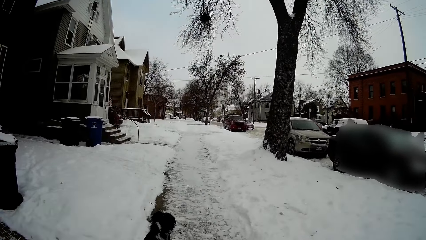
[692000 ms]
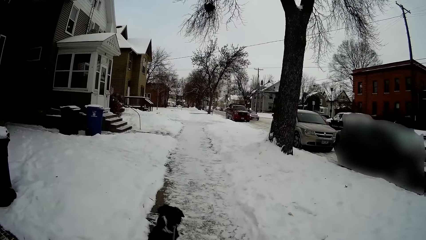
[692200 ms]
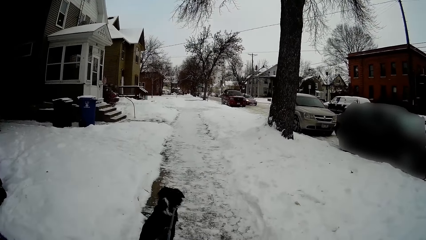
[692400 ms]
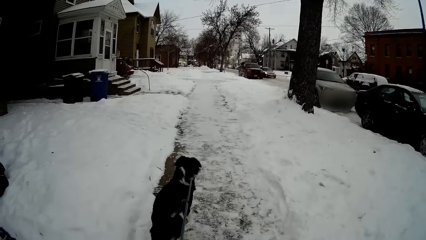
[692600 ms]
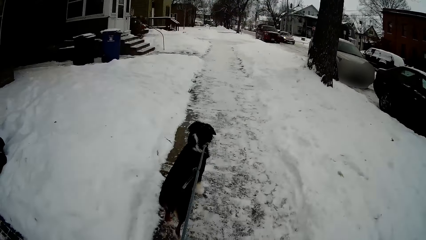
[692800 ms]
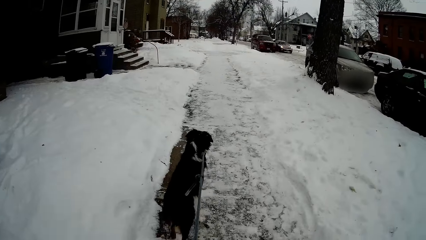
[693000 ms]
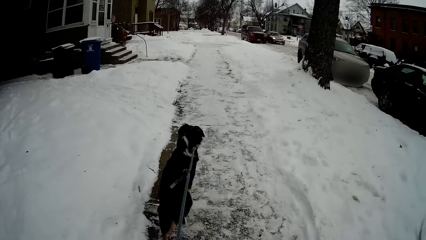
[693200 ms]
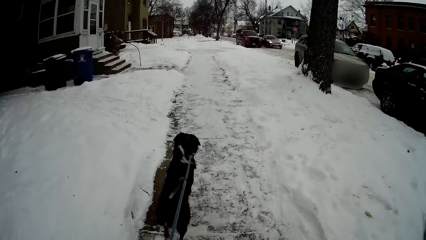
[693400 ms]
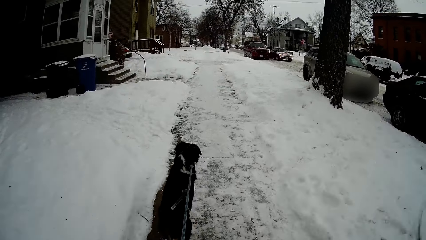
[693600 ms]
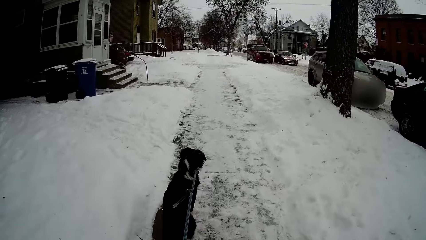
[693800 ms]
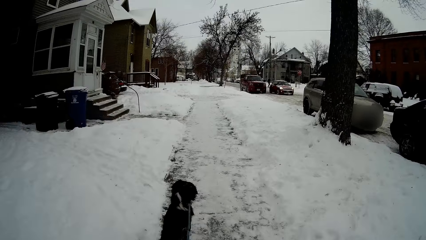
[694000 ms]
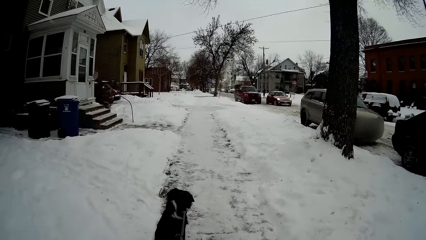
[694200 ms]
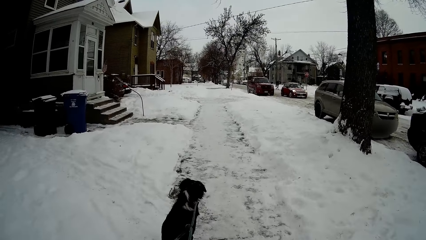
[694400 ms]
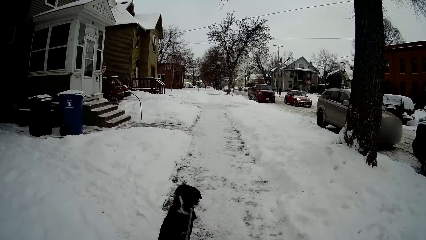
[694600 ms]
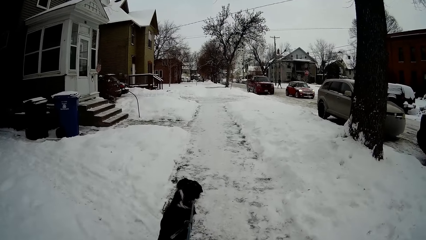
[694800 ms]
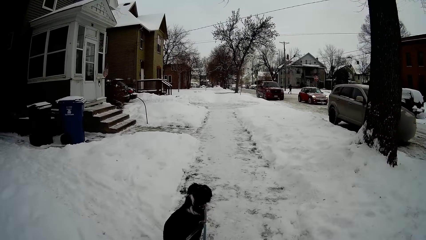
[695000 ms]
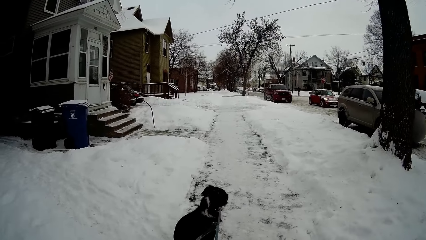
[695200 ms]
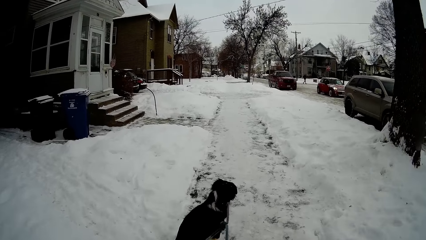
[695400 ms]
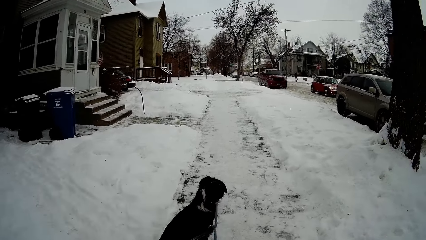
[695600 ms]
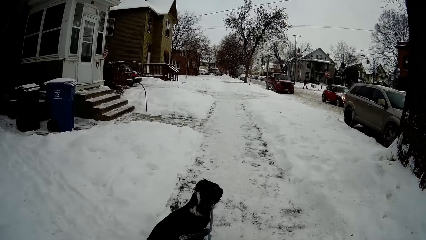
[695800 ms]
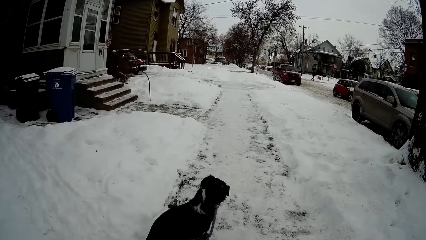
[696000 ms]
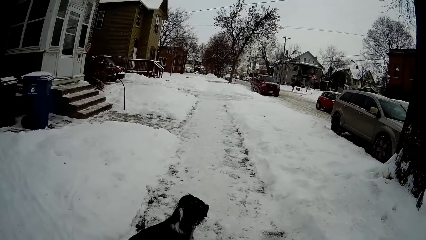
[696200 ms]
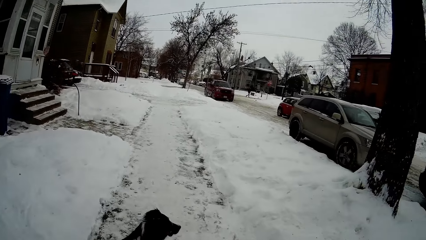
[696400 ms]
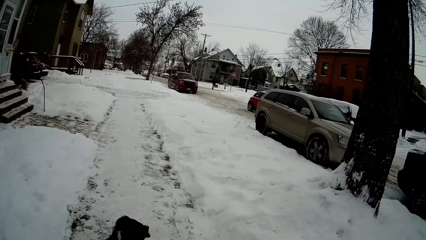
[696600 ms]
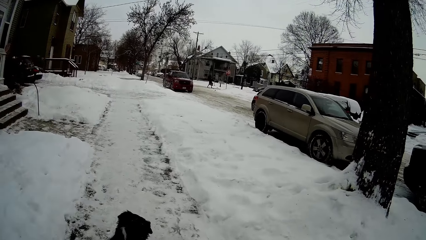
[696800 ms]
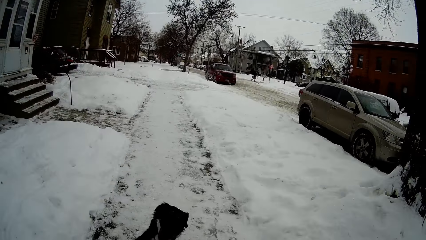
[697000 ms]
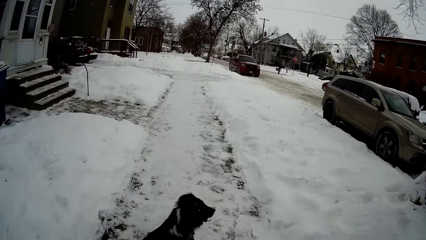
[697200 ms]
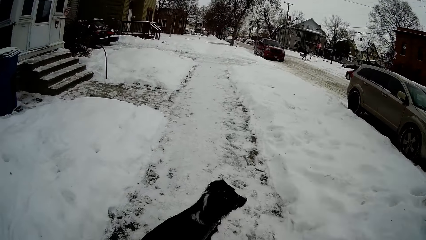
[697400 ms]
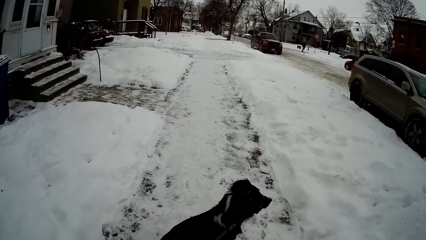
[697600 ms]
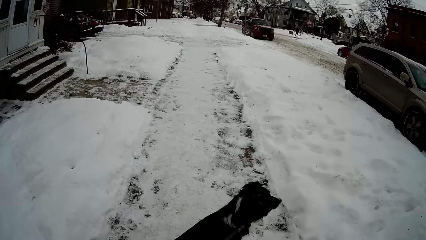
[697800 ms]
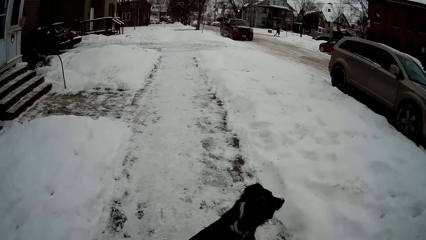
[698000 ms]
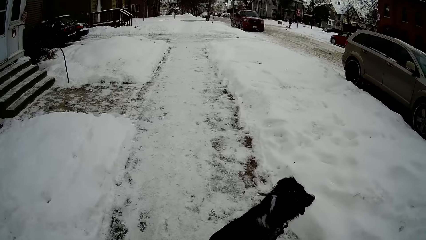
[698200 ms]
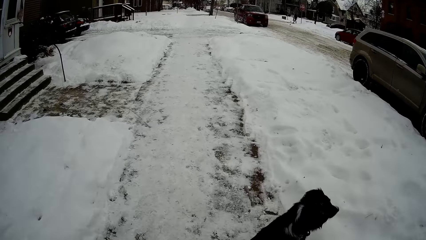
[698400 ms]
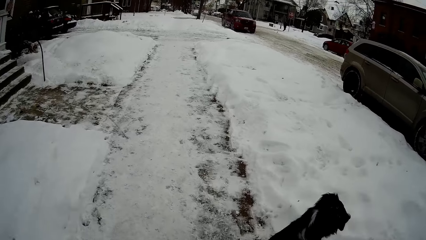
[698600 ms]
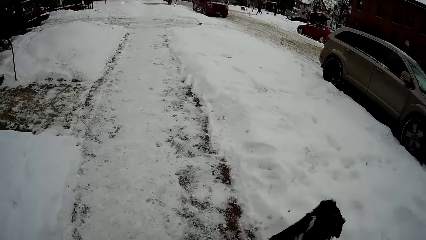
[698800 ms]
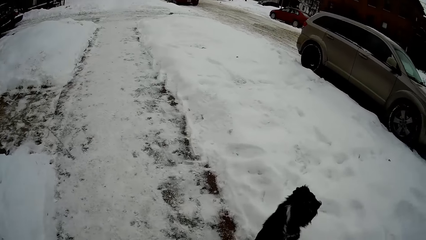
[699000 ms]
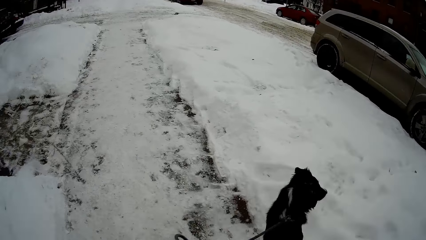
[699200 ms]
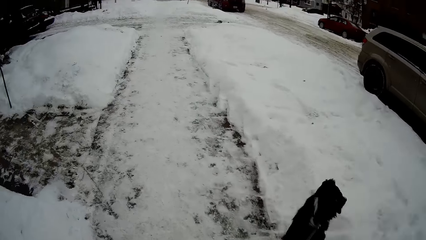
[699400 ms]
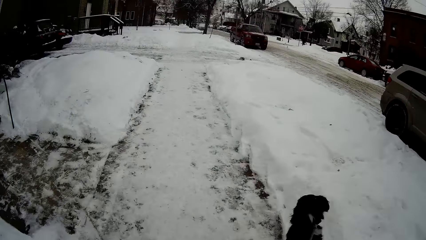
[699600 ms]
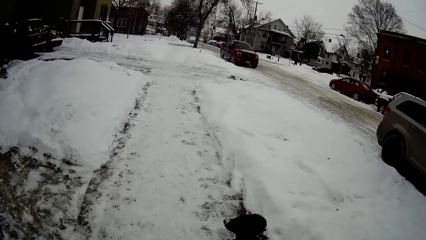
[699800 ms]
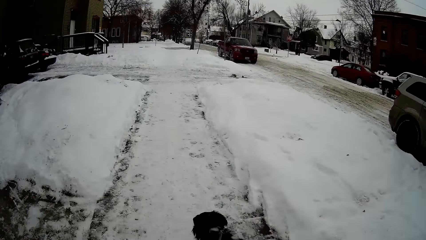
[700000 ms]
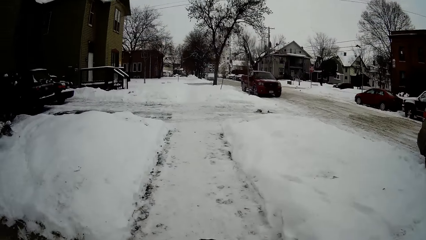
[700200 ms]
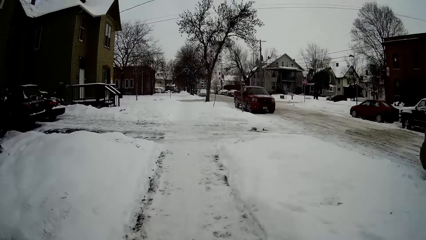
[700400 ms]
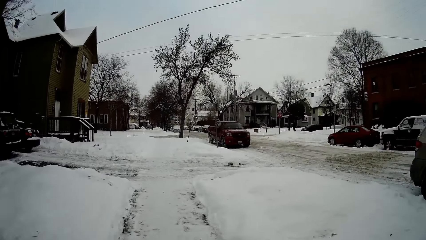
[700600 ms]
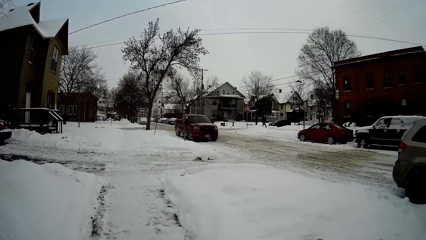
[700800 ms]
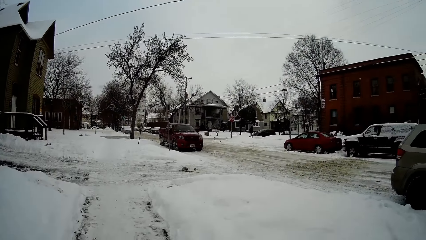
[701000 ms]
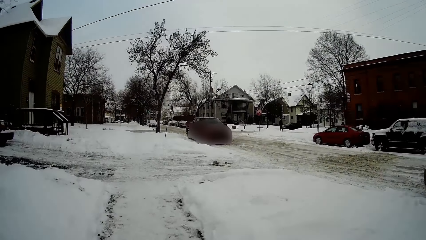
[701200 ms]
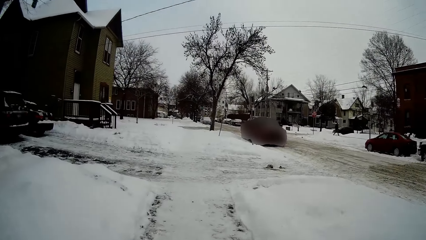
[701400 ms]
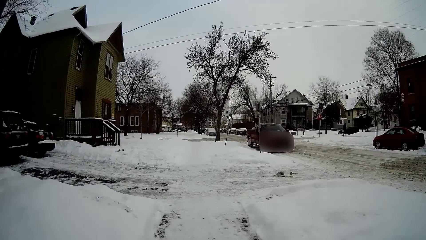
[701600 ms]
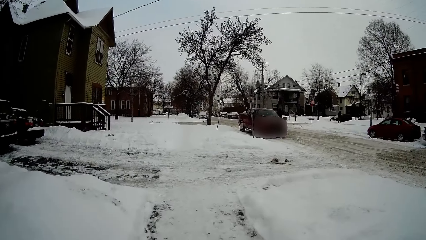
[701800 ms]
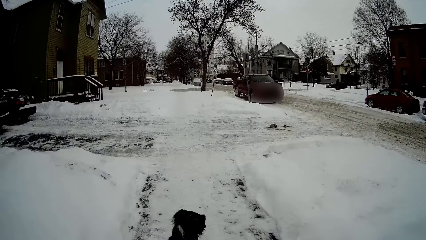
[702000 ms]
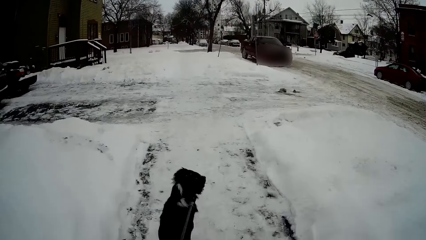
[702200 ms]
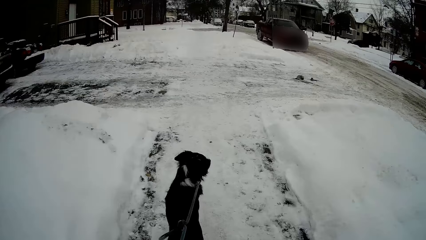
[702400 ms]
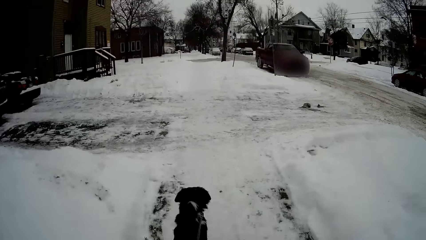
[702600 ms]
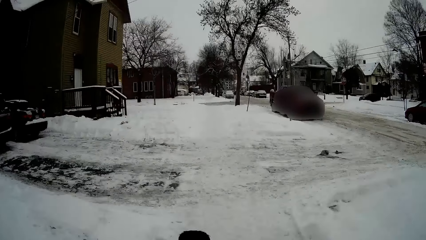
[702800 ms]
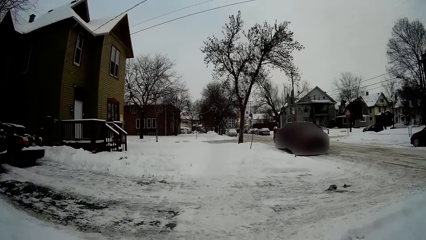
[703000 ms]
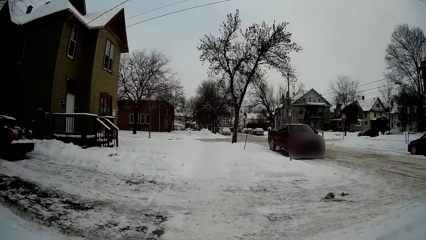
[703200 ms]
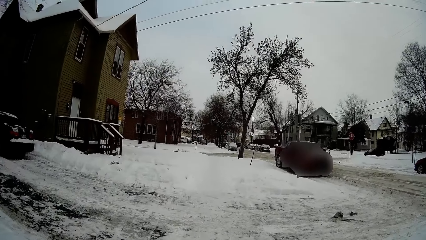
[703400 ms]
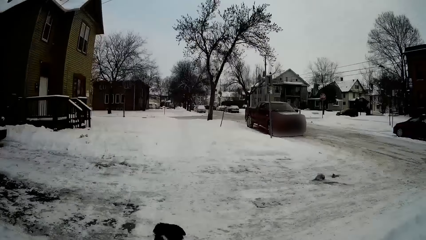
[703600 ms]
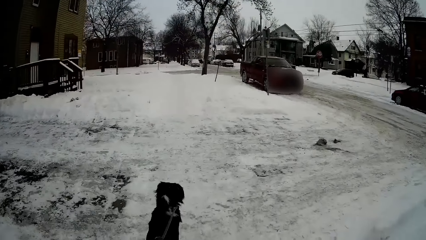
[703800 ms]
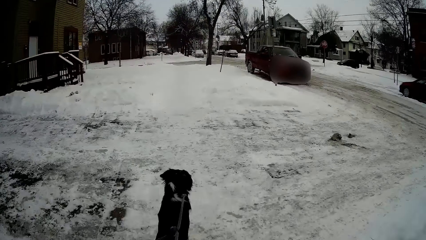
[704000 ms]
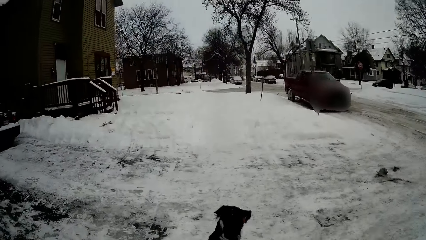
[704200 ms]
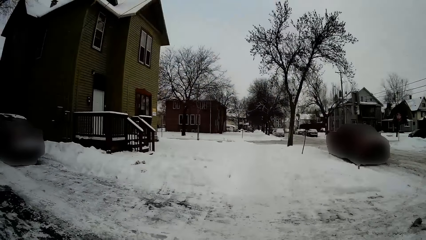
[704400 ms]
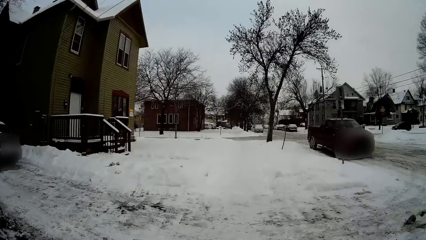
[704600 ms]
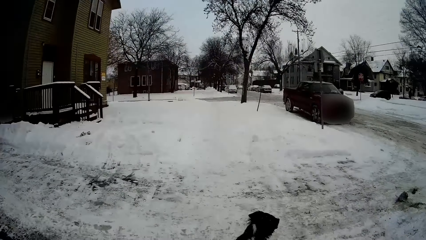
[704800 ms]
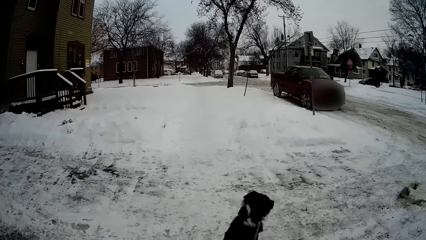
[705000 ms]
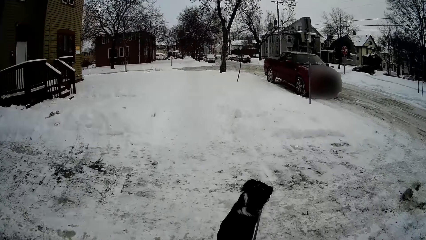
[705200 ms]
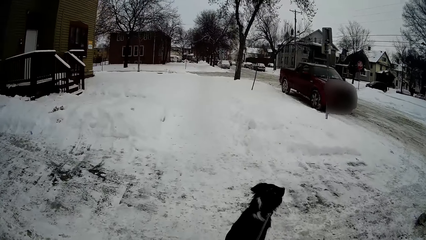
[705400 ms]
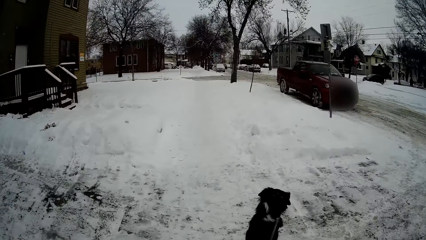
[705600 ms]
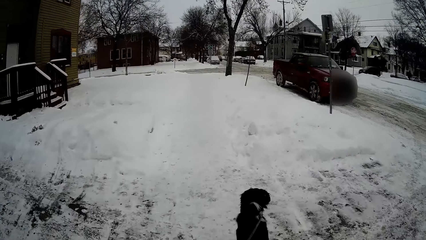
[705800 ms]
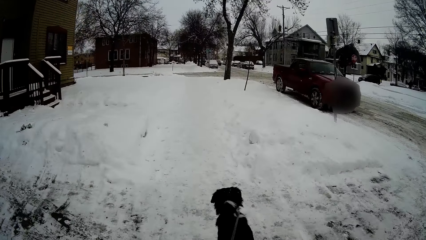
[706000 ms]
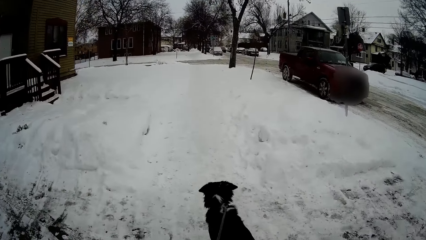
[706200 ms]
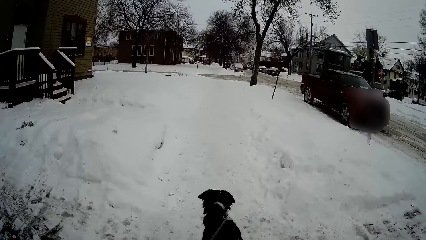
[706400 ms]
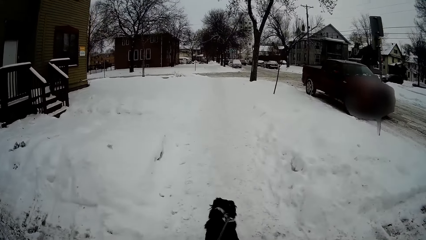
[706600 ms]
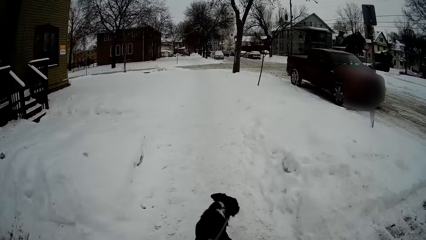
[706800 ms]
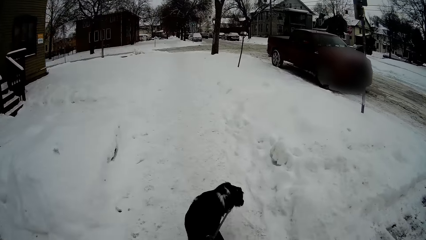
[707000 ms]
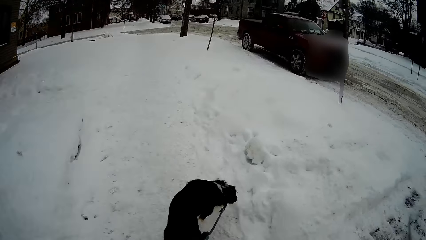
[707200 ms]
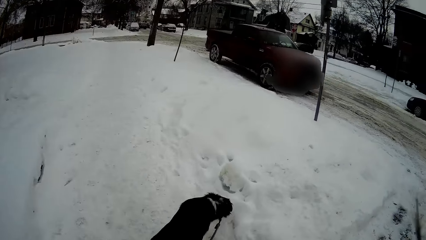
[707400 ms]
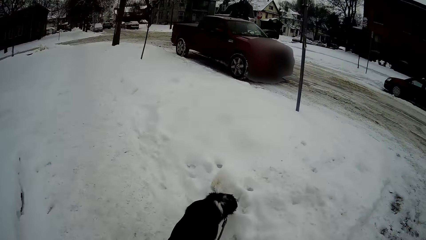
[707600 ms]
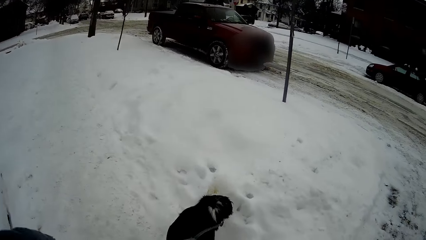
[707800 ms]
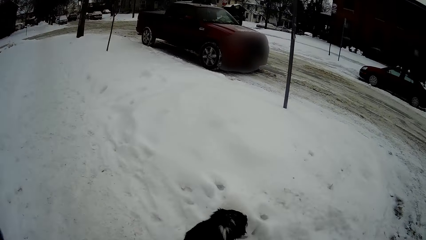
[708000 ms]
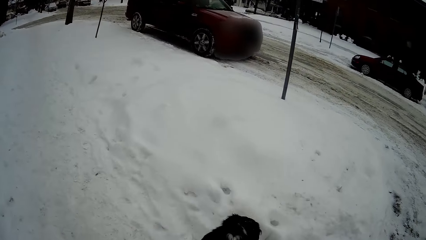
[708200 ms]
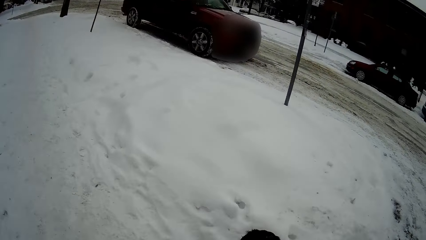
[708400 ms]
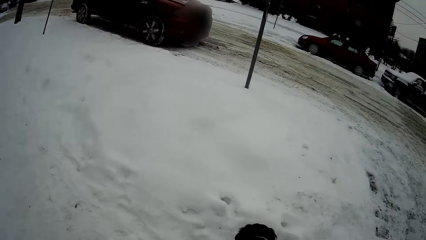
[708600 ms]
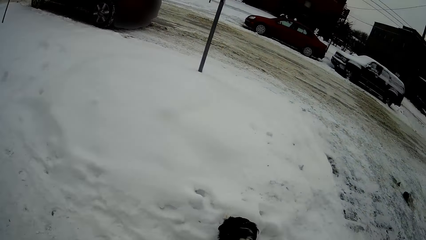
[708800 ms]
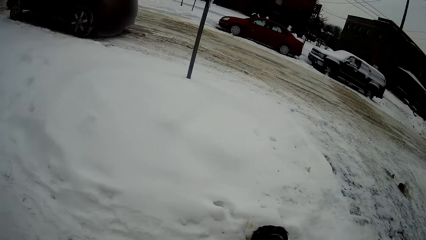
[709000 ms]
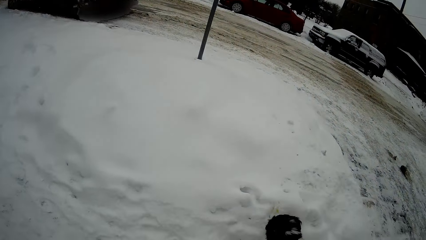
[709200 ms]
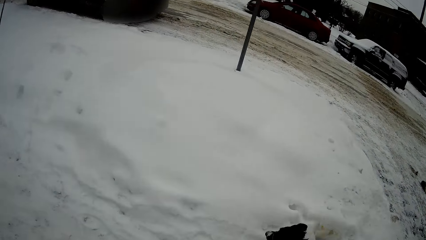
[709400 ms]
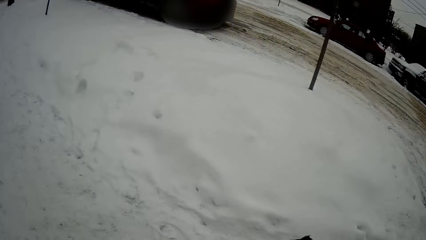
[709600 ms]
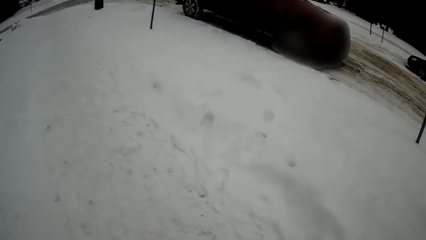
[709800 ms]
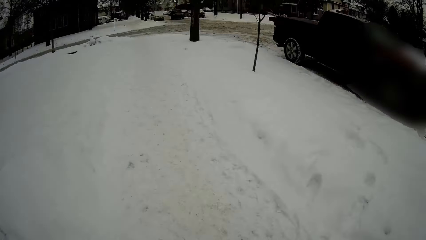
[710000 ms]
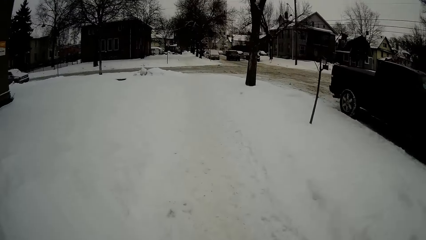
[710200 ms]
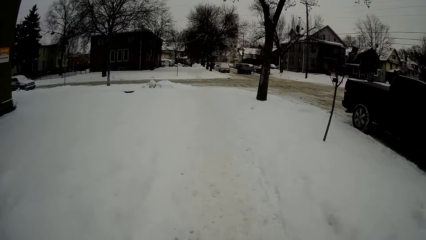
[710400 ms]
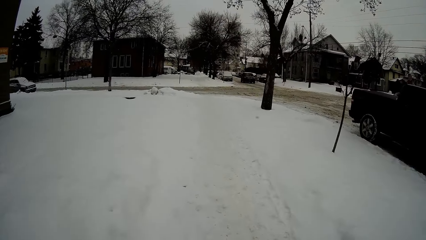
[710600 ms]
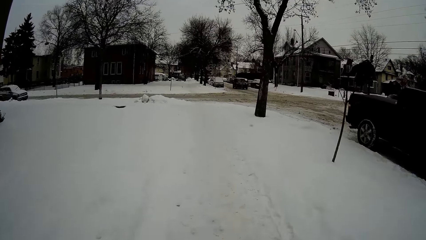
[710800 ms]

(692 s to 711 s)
The camera wearer looks at the pickup.
